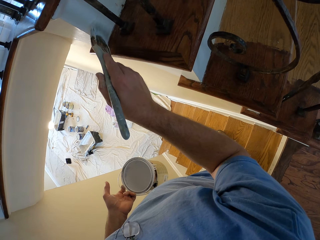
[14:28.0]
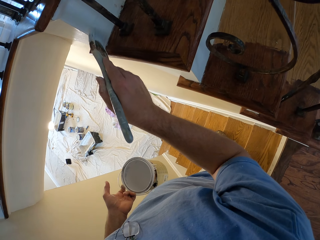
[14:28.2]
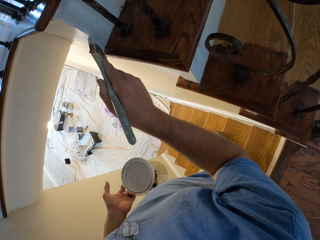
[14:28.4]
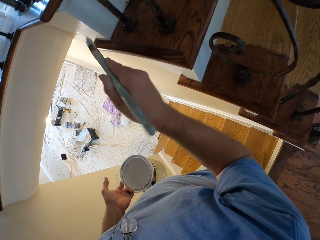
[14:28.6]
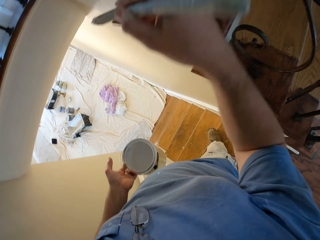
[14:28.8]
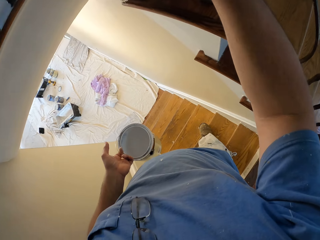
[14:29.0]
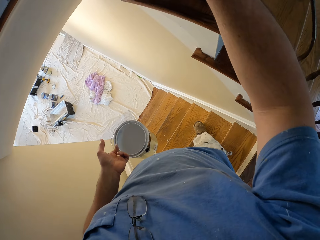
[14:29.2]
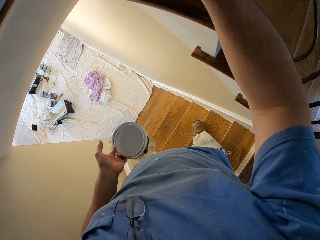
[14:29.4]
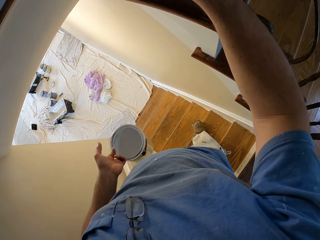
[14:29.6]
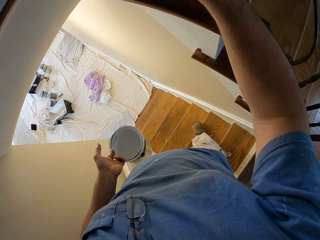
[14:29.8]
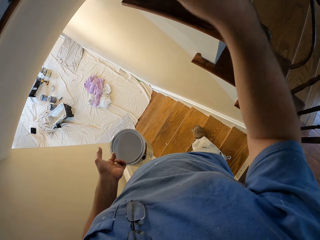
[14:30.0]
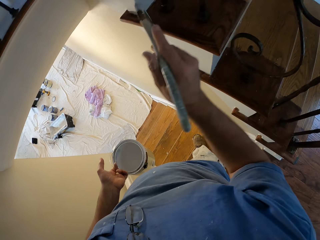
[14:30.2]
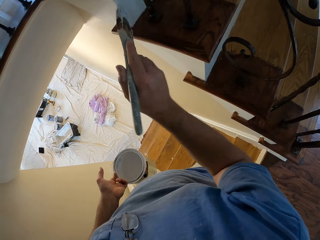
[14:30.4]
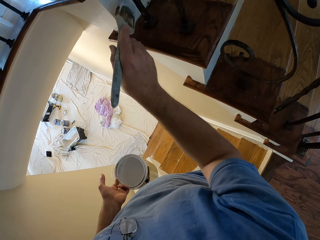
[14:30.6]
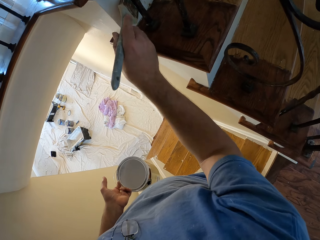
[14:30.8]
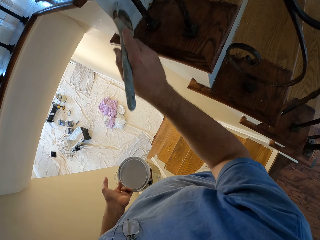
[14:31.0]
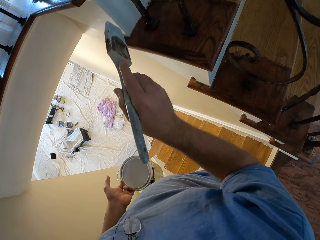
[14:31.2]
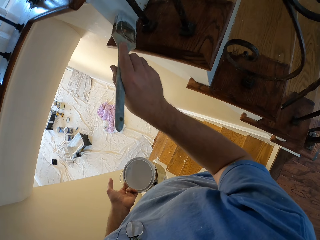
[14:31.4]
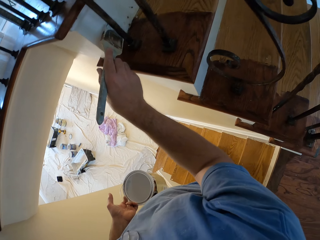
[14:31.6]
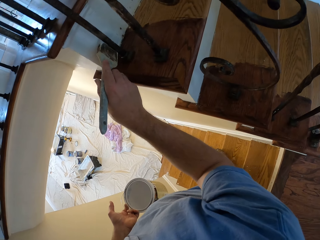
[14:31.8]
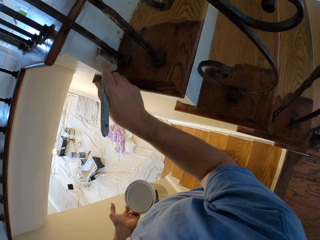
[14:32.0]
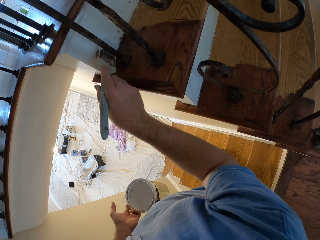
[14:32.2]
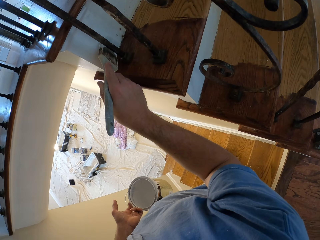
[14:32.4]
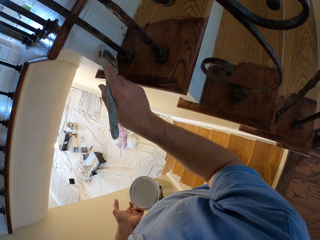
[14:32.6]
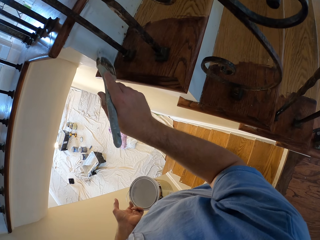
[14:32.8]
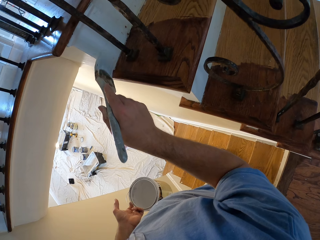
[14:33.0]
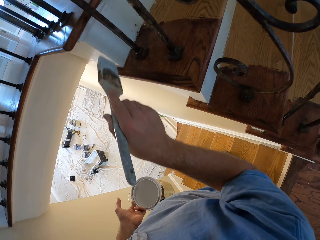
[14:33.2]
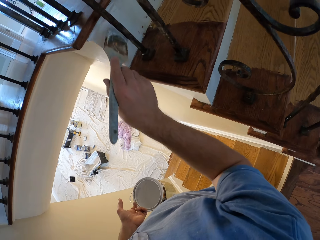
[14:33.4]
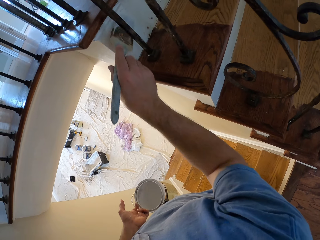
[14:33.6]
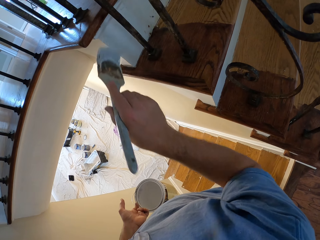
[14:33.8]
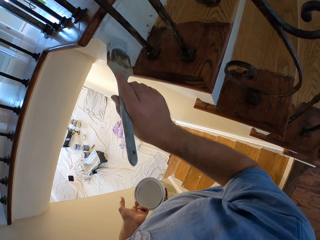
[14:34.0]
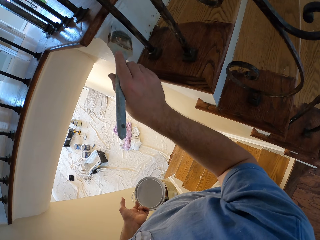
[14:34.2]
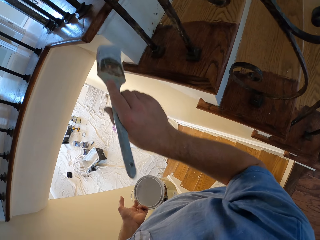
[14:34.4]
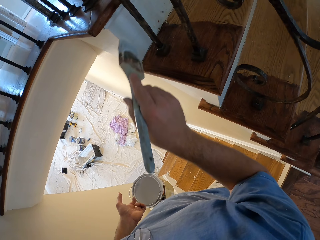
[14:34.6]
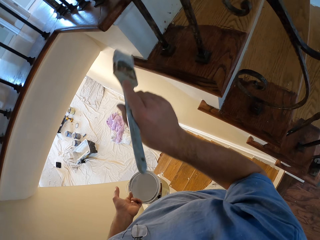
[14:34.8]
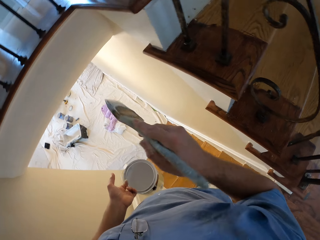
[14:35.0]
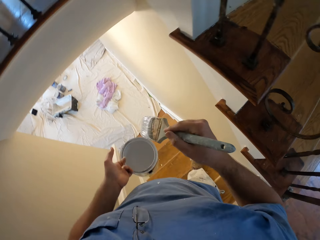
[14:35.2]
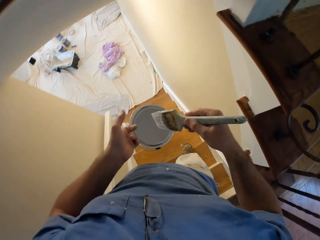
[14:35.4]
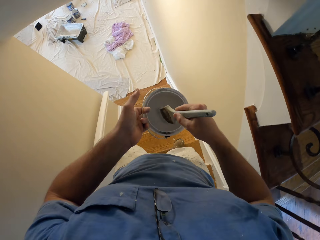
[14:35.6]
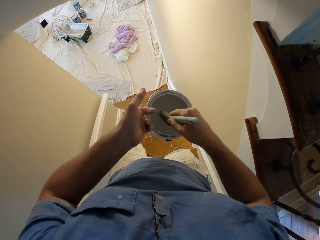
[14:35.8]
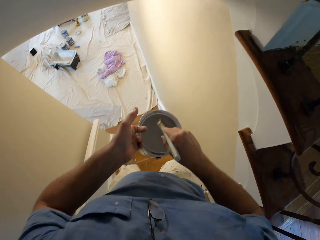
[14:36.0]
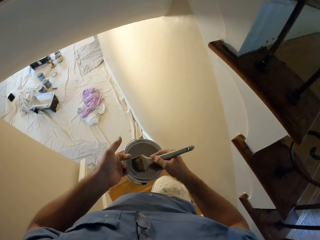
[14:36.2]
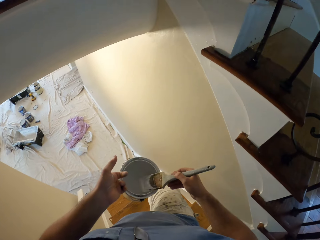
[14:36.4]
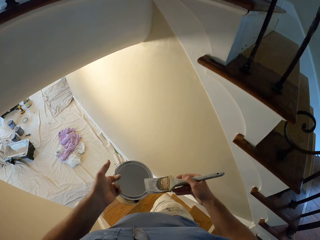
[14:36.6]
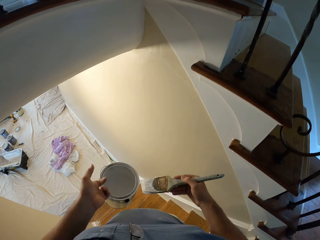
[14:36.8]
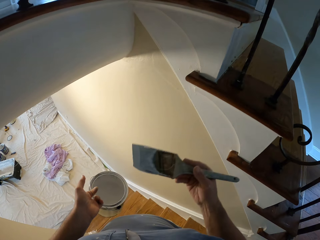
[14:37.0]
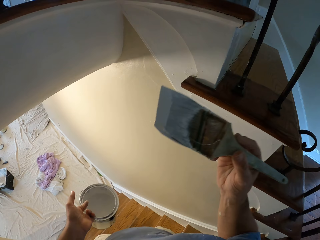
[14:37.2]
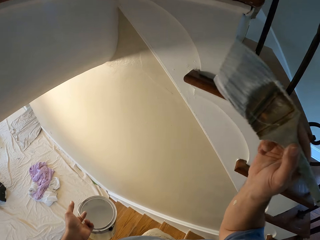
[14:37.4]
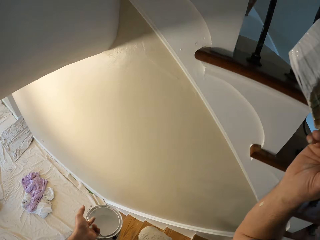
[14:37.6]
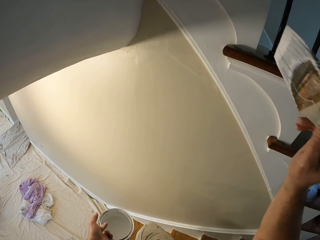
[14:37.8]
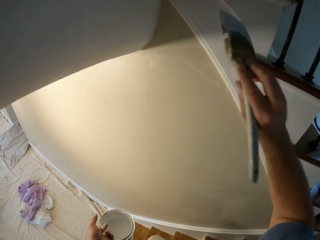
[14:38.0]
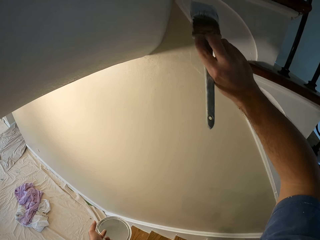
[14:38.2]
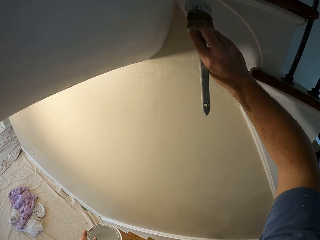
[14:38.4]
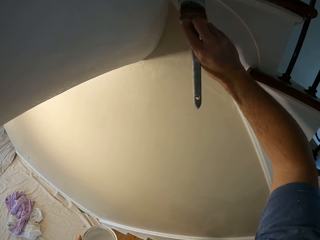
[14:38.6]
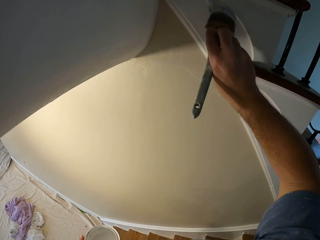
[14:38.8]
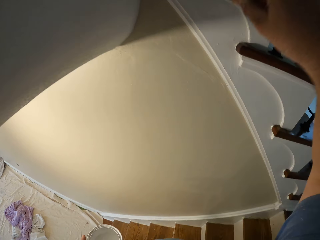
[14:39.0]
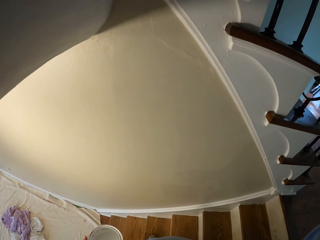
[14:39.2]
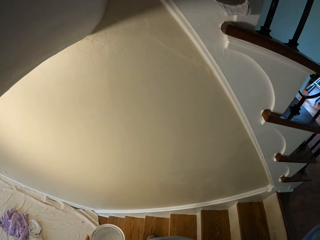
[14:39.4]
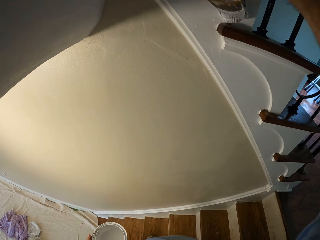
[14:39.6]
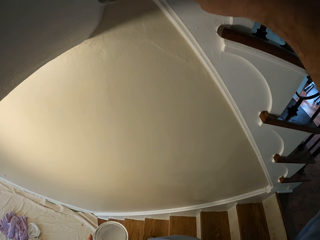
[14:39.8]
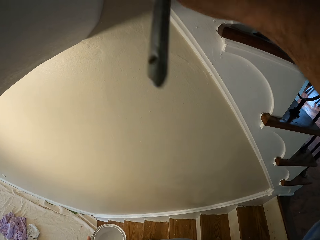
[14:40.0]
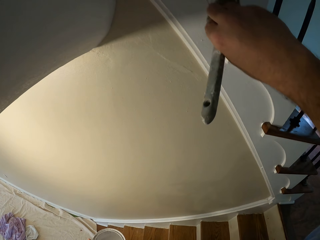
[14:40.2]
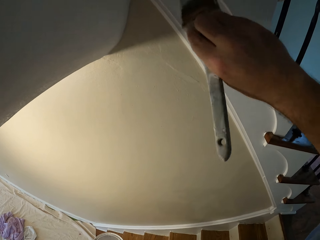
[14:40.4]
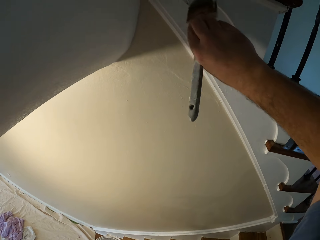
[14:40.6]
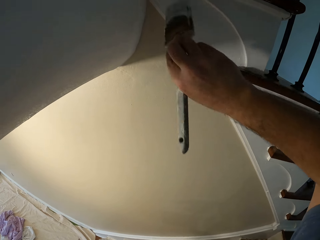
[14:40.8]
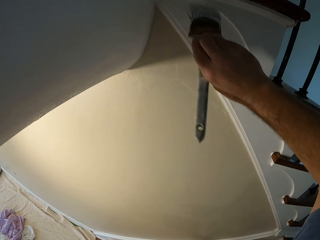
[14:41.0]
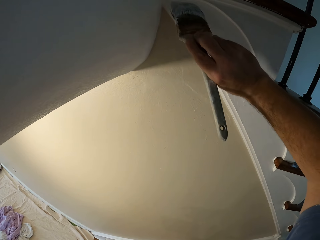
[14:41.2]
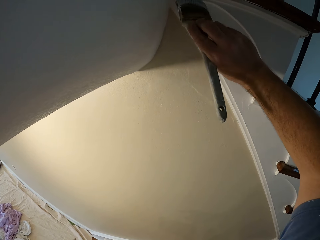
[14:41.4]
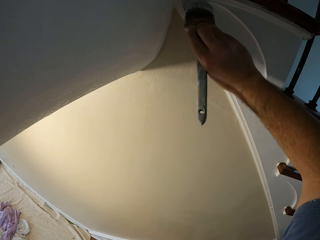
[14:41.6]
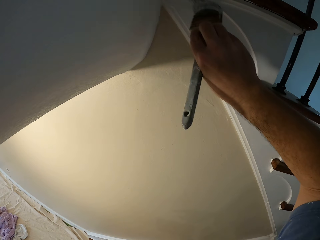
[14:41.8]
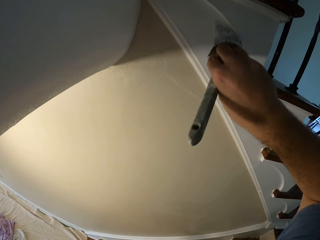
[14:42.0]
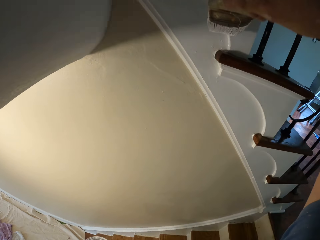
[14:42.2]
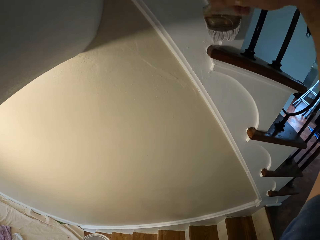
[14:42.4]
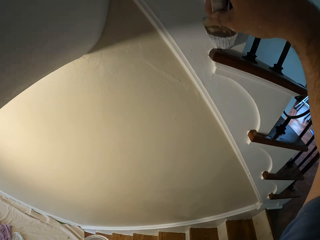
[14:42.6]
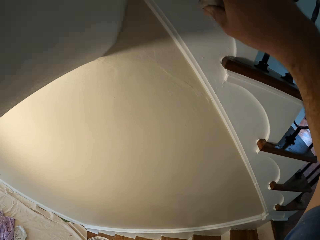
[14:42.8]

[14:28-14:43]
The camera wearer dips the paint brush into the paint bucket. They walk down the stairs. They paint the stairs stringer in the house.

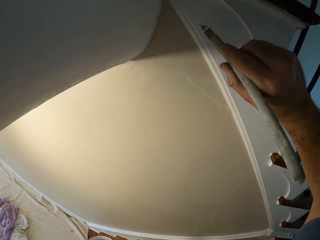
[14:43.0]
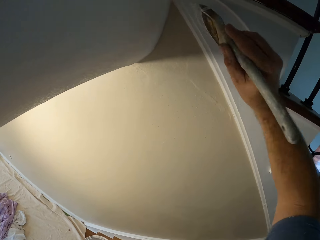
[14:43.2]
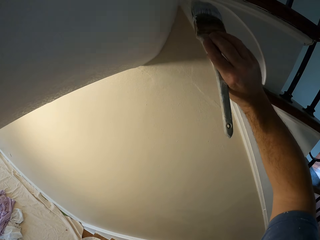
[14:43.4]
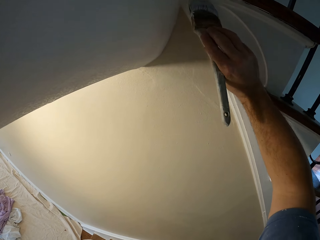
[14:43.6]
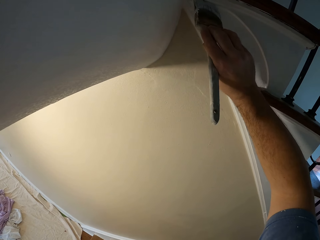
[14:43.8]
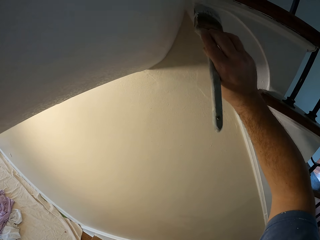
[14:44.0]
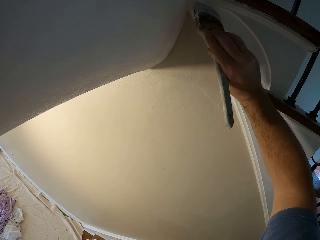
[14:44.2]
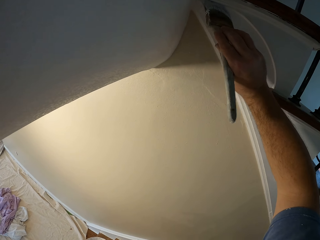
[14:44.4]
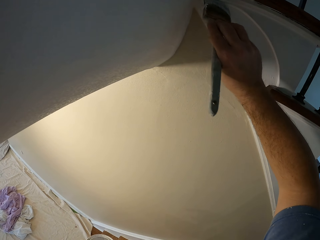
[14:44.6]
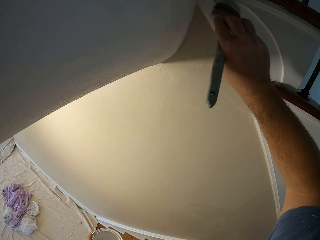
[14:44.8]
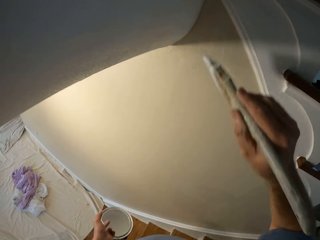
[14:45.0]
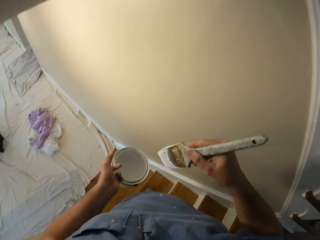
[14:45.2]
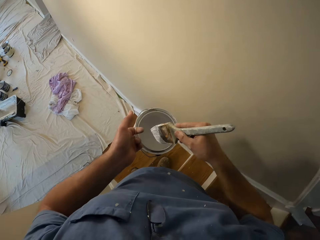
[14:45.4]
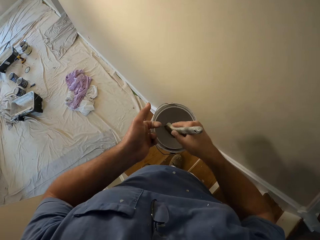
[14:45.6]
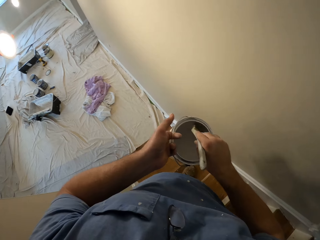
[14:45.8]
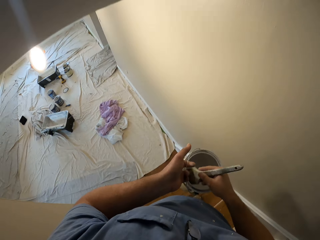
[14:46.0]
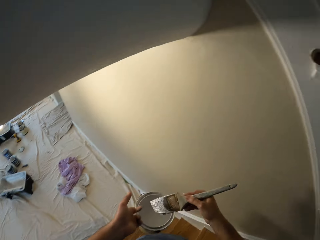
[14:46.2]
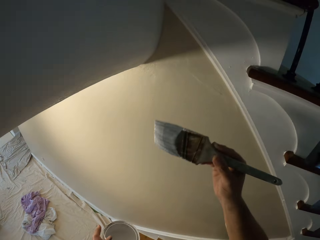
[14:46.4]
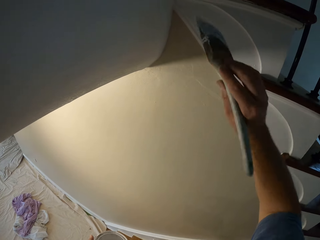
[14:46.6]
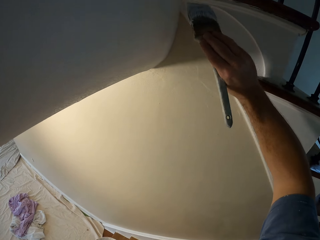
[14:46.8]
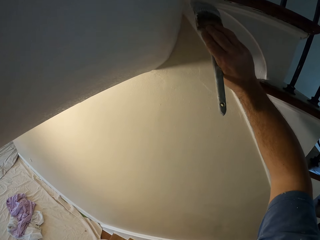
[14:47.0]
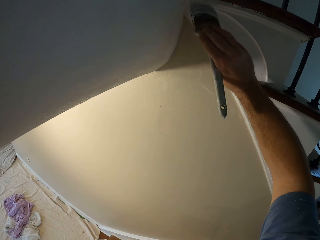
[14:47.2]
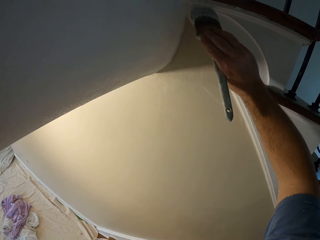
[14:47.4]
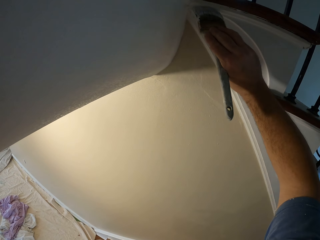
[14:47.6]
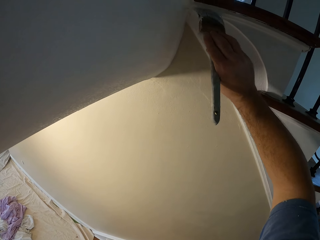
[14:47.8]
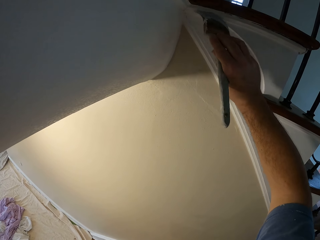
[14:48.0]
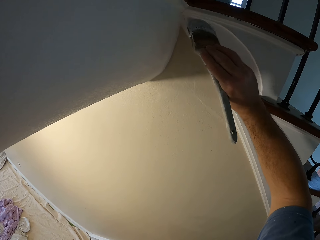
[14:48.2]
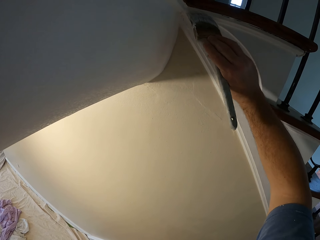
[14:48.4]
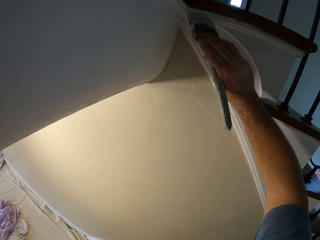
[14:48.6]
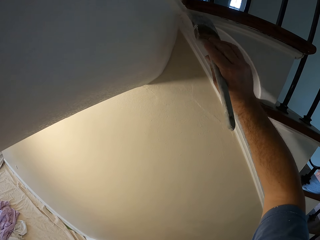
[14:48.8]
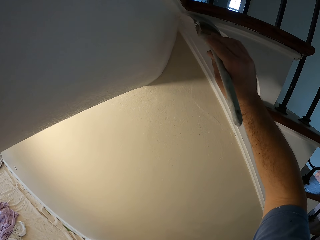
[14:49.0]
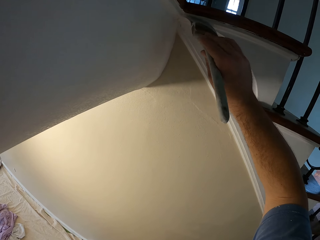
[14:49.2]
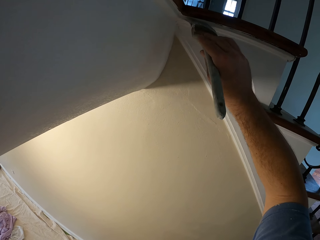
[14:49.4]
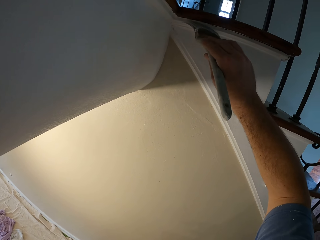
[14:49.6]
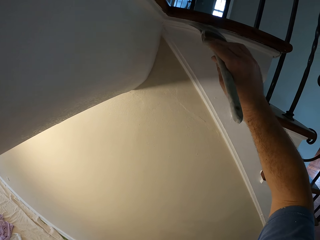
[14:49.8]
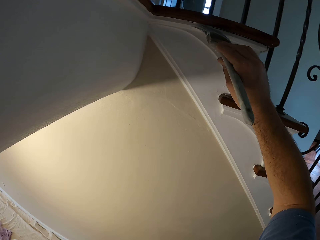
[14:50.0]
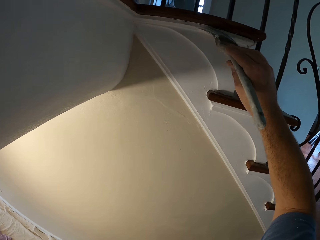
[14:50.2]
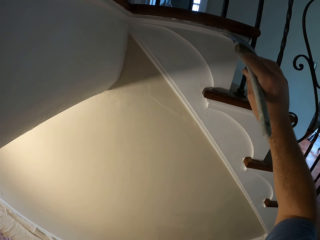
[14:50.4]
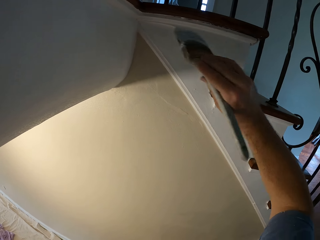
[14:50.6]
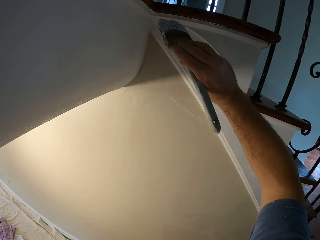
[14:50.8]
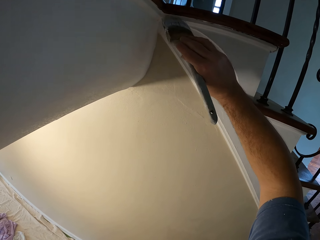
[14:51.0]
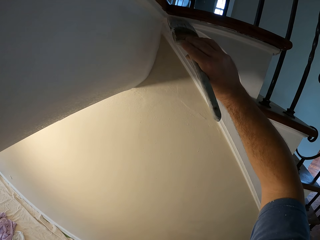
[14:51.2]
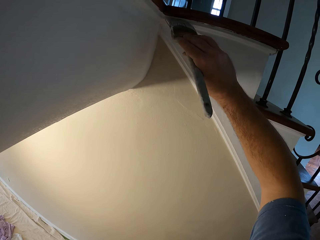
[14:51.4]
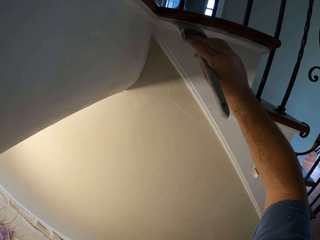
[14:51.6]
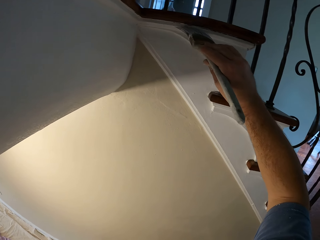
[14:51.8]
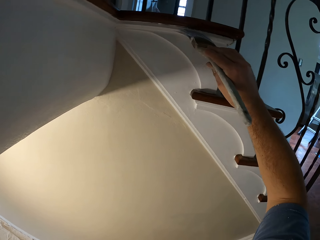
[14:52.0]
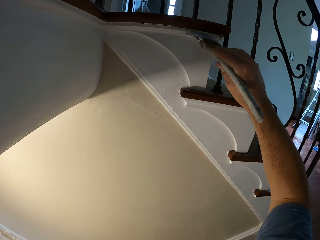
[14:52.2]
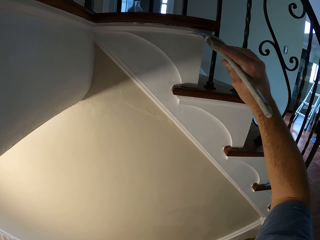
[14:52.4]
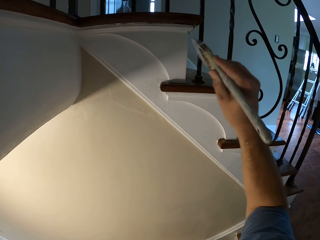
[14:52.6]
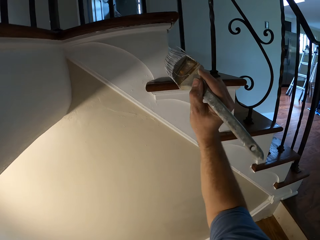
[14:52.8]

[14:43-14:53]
The camera wearer dips the paint brush into the paint bucket. They paint the stairs stringer in the house.
